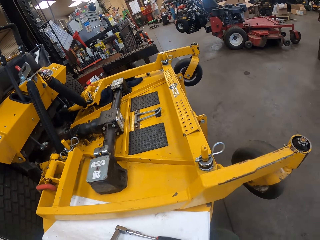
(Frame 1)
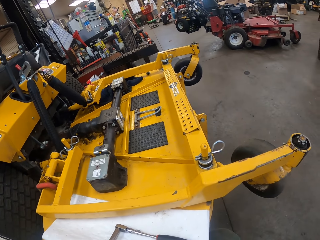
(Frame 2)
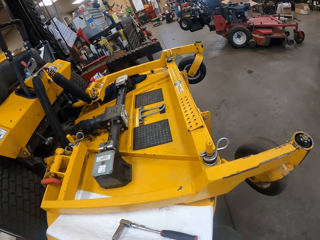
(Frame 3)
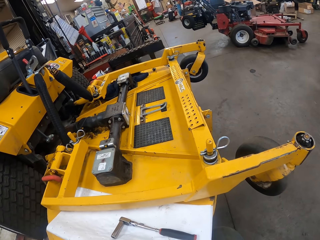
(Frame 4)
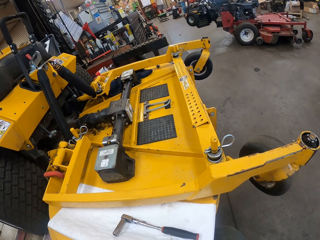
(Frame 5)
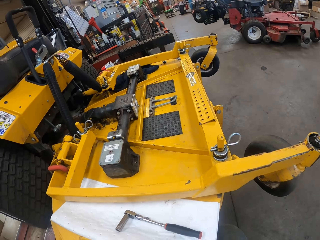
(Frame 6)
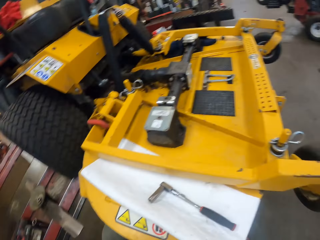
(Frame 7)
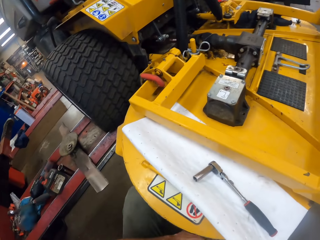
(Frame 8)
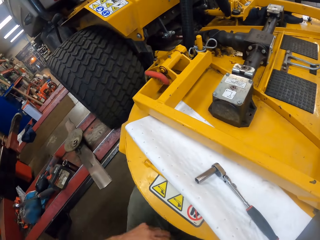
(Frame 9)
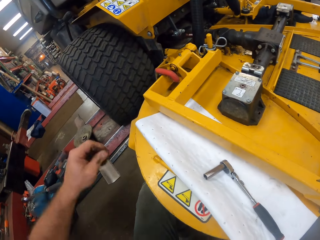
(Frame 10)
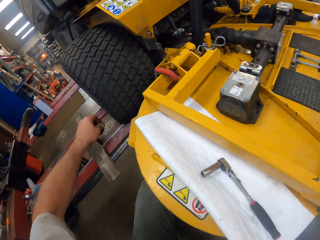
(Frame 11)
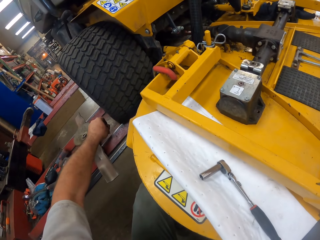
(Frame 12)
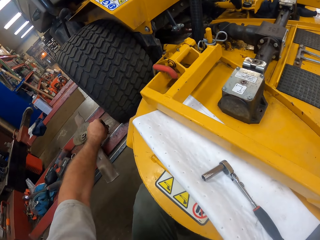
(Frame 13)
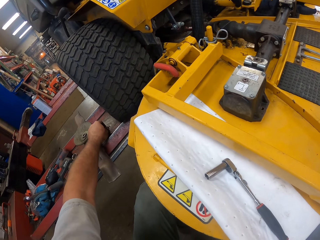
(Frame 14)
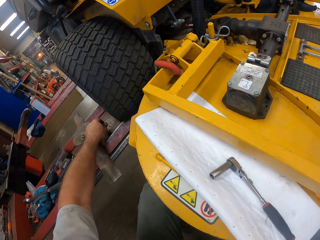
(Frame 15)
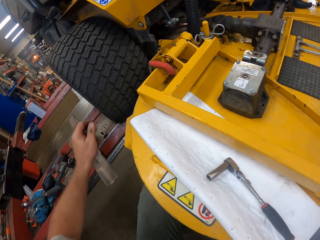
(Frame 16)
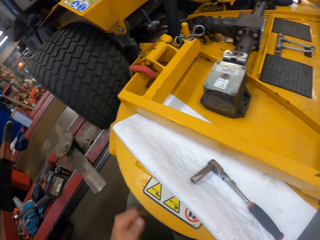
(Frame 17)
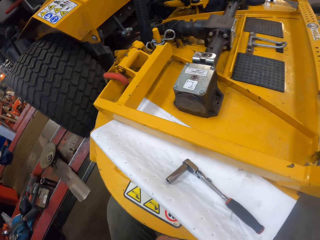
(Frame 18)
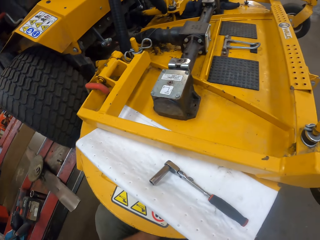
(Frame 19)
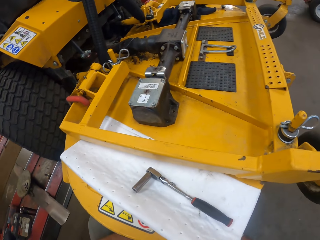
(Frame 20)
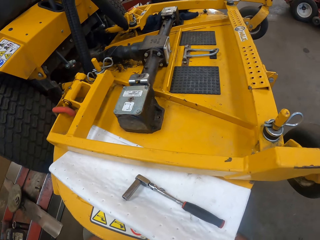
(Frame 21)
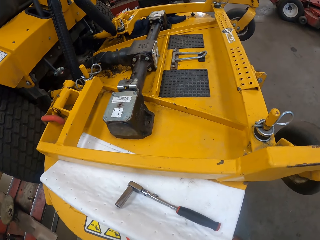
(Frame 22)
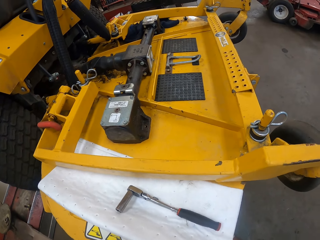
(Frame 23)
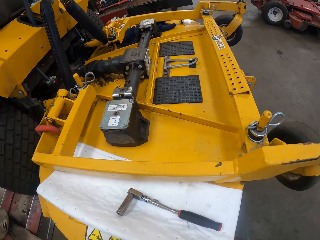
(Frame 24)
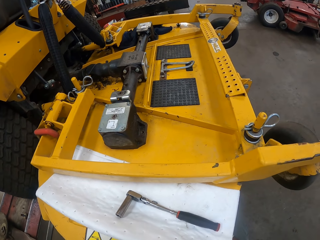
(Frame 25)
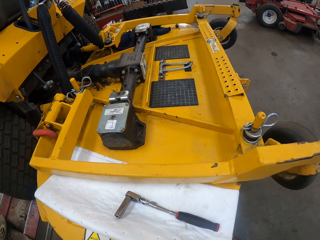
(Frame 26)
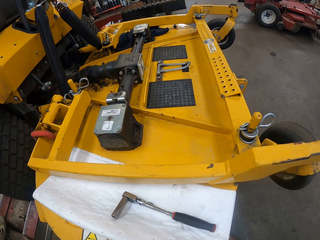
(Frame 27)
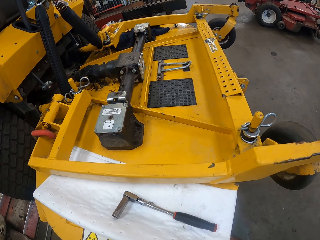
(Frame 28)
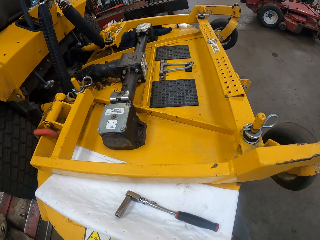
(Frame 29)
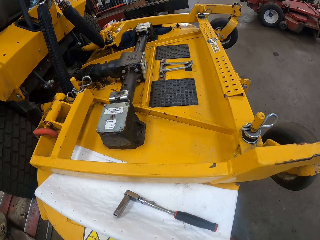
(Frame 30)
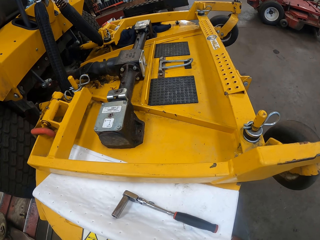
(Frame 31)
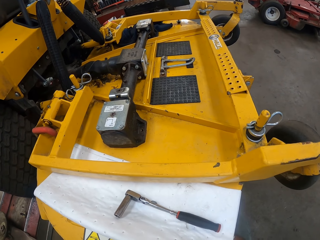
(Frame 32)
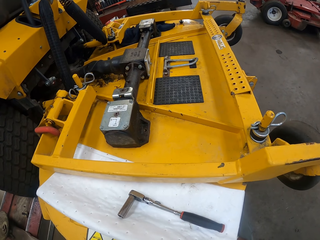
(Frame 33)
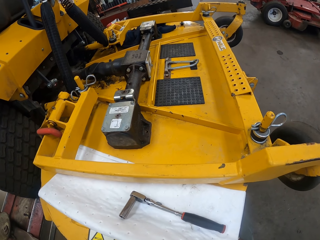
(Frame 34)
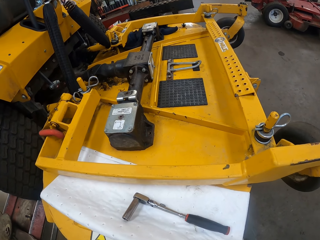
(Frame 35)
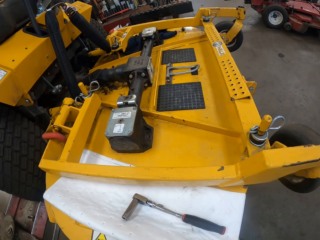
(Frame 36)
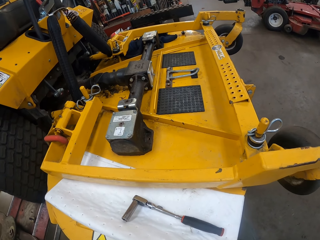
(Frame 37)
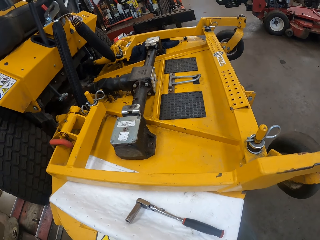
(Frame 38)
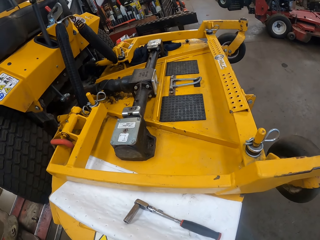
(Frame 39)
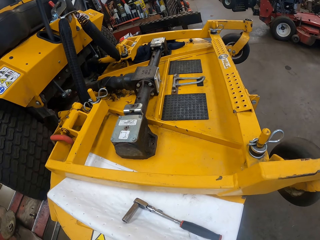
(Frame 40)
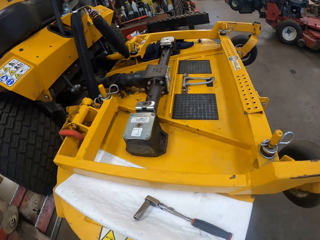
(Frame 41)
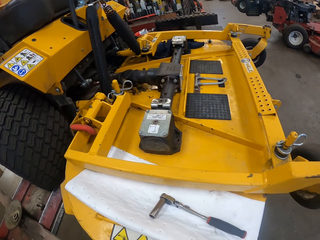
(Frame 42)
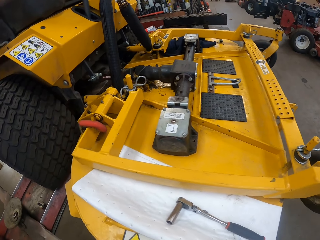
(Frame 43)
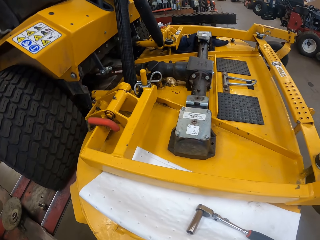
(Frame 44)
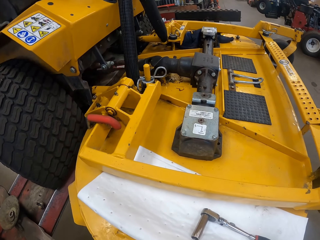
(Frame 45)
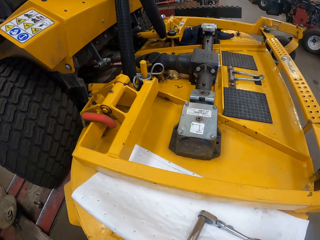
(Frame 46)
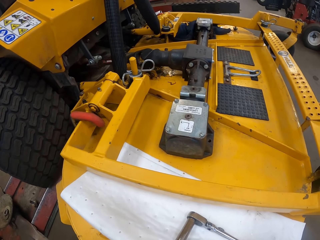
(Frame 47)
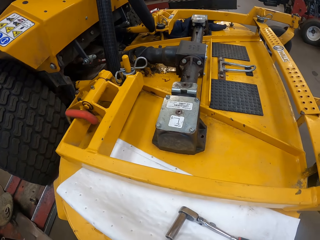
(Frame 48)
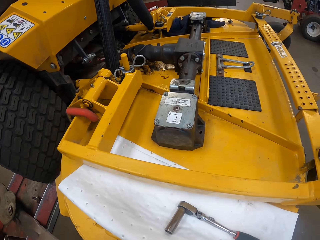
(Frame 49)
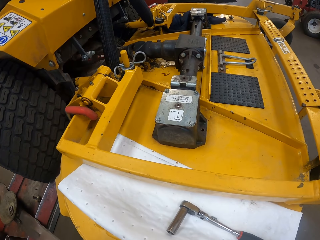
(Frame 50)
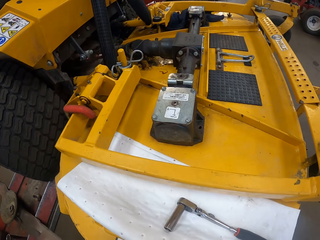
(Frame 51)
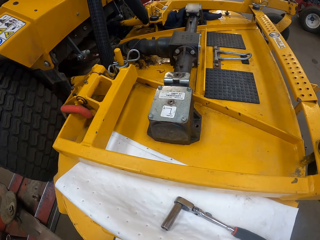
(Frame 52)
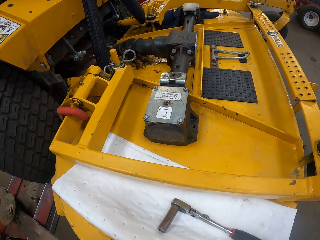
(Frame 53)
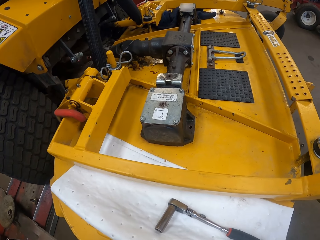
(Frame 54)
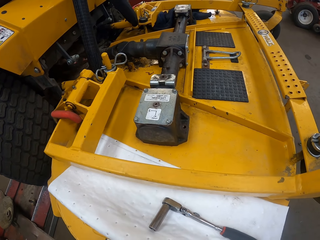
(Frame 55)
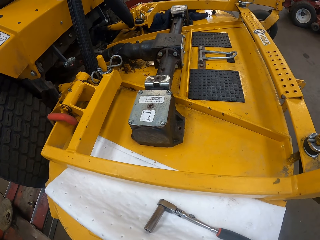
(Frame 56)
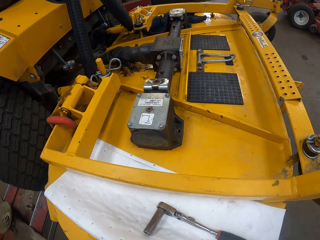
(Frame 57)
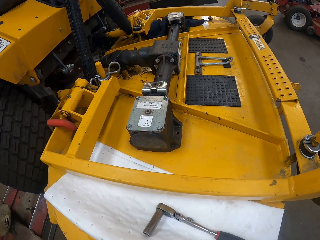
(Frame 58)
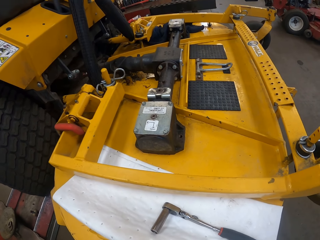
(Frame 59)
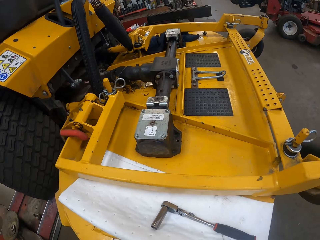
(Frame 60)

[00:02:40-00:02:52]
The camera wearer places a nut on the rail. They drop a screw on the workshop table. They touch the lawn mower.

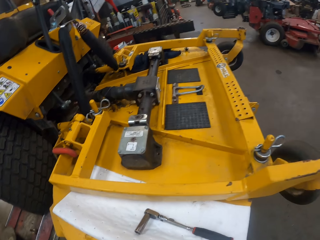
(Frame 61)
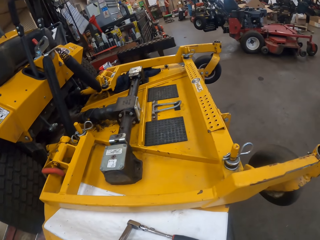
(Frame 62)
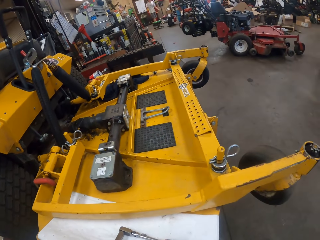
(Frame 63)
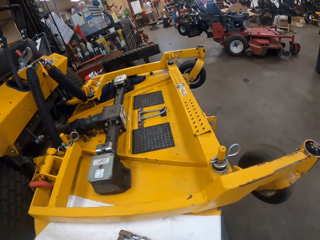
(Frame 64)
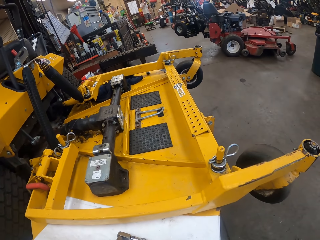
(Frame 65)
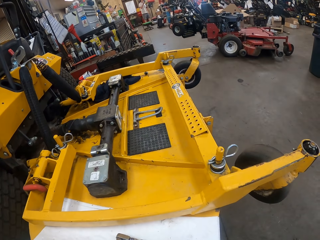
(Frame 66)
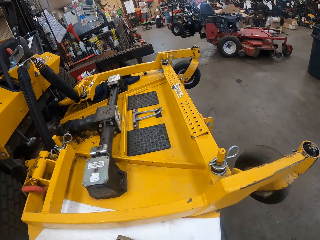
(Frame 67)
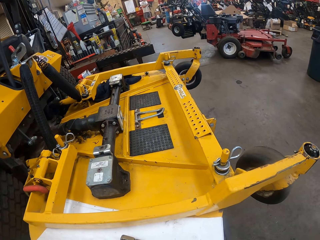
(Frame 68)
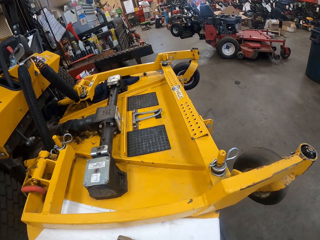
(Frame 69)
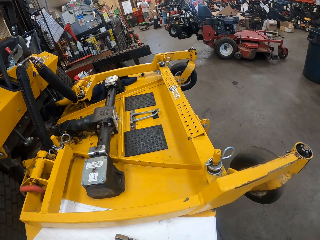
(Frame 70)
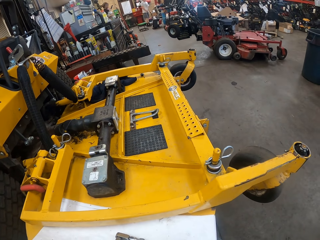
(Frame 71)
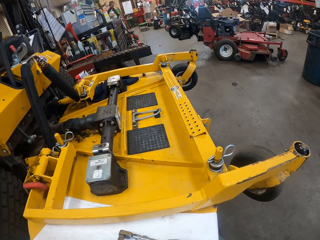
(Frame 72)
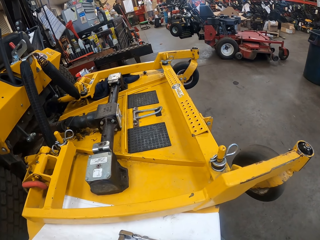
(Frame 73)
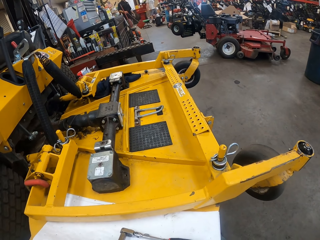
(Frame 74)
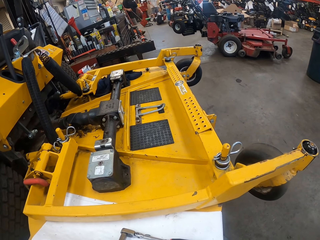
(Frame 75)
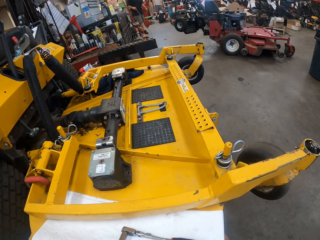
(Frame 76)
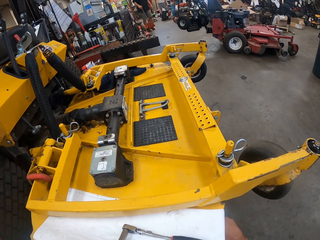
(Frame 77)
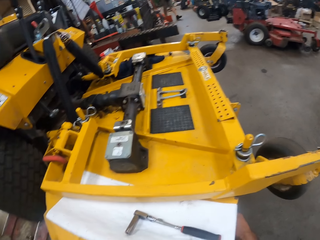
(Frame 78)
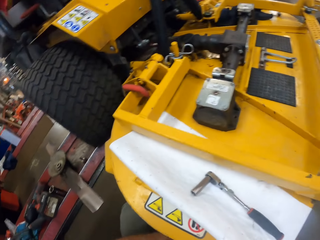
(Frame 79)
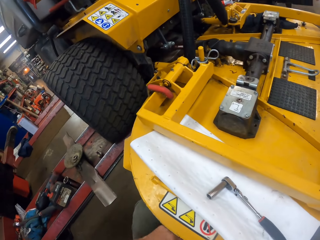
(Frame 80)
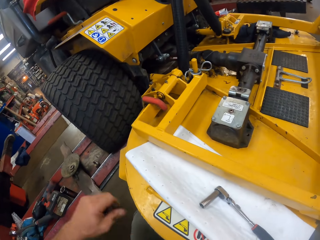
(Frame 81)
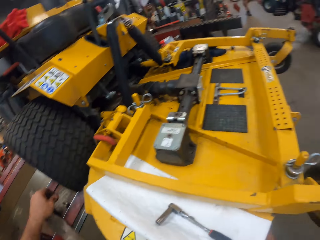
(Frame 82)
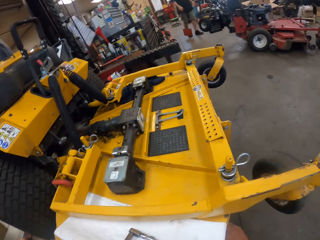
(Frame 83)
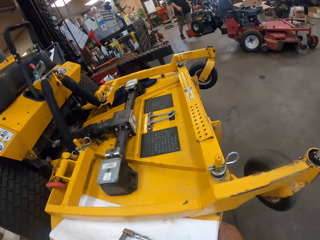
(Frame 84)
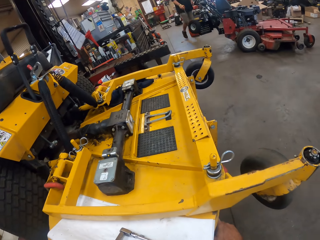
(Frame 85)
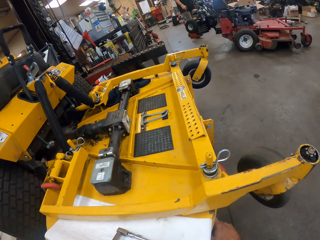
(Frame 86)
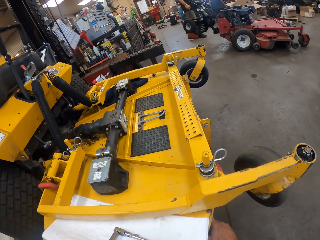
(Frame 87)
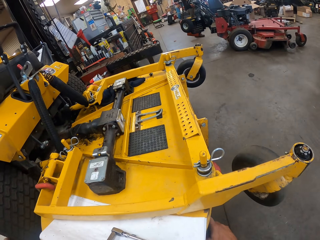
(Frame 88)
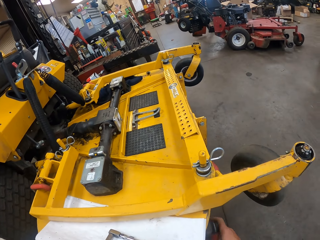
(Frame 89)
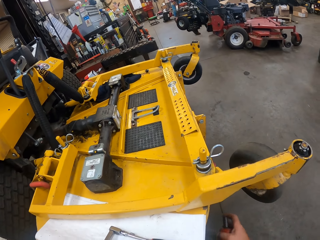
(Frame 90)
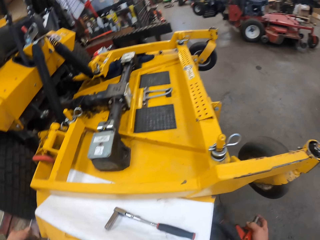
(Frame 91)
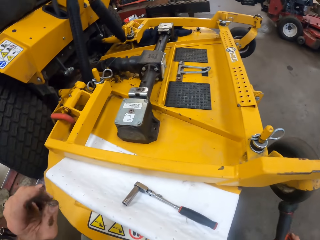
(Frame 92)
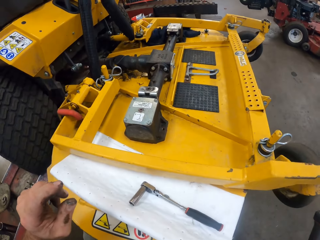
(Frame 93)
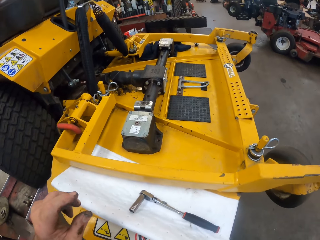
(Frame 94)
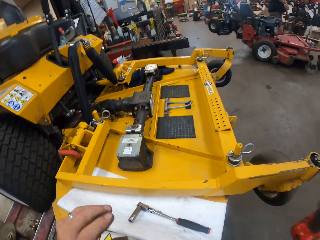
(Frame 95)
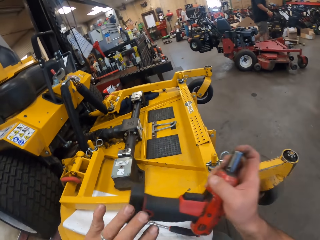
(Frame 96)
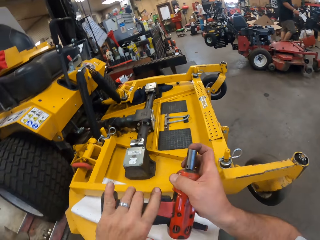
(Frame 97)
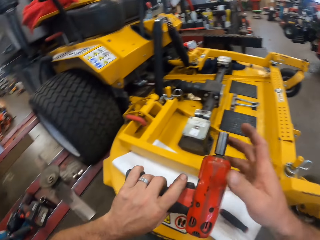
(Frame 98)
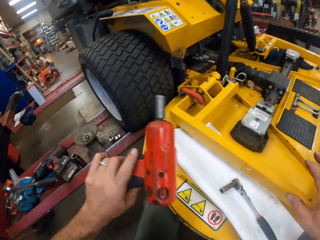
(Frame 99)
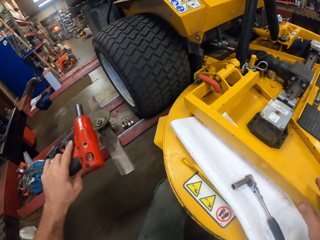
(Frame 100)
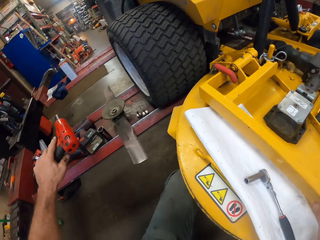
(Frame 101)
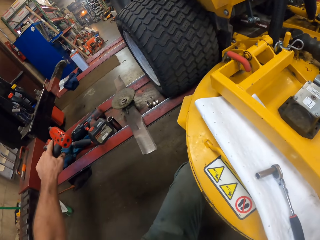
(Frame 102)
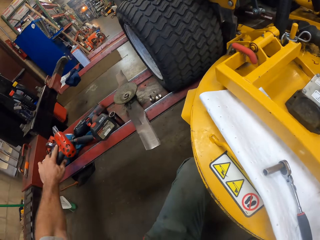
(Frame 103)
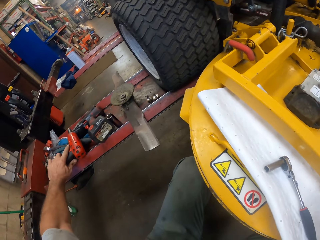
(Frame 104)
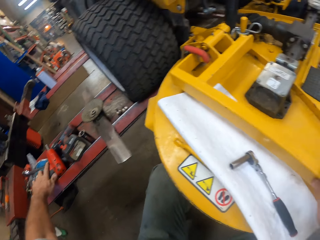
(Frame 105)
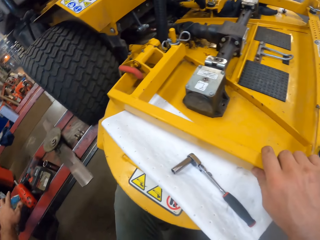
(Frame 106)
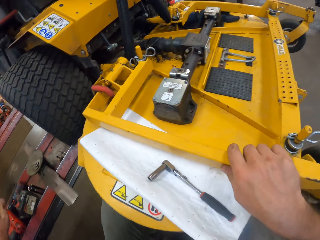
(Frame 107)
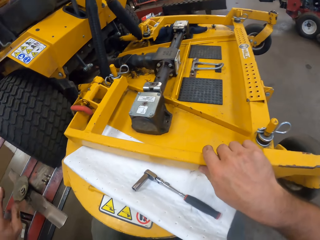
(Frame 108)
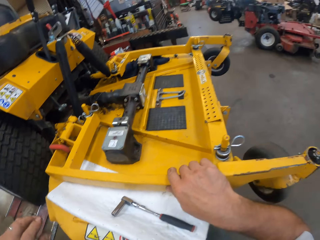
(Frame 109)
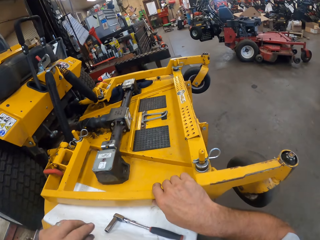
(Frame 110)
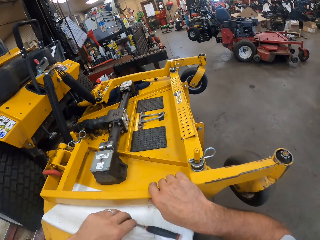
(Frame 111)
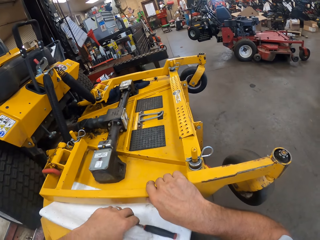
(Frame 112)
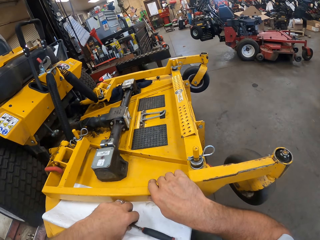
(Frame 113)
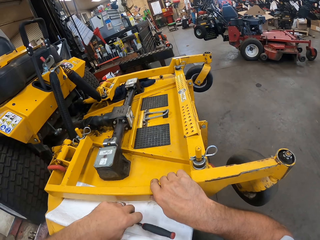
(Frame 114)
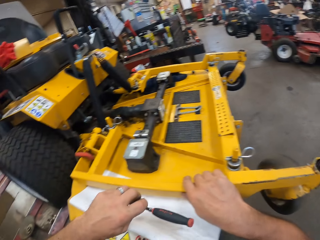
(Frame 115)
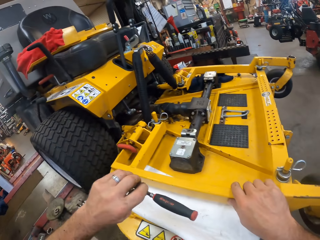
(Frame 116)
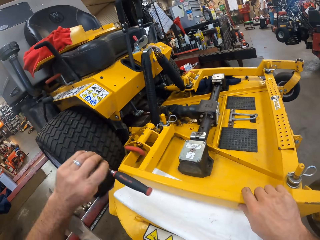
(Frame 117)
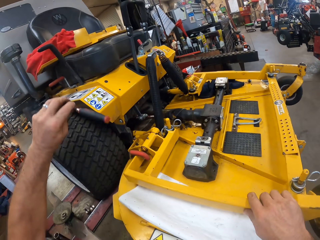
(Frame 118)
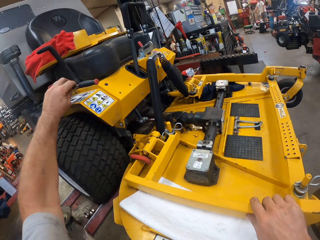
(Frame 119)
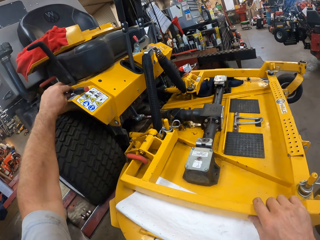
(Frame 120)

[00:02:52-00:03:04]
The camera wearer passes the electric screwdriver to his left hand. He places the drill machine on the rail. He drops the electric screwdriver on the workshop table. He picks up a screwdriver from the lawn mower.
